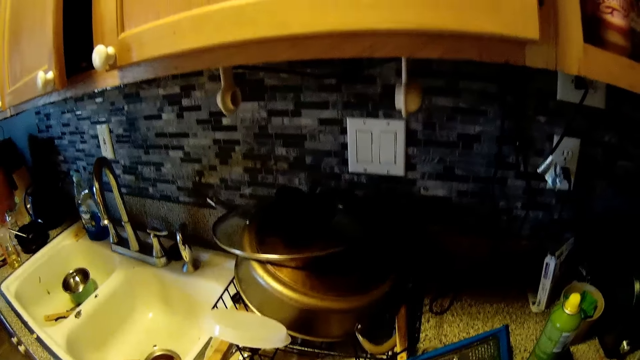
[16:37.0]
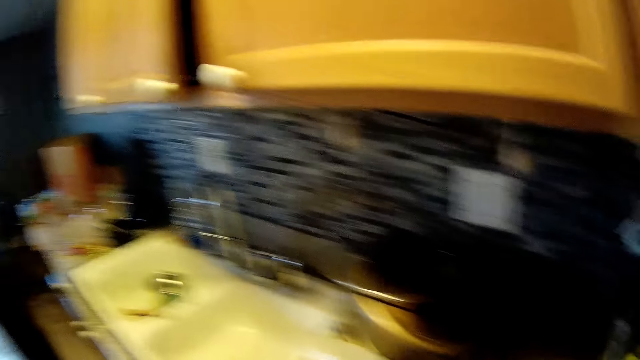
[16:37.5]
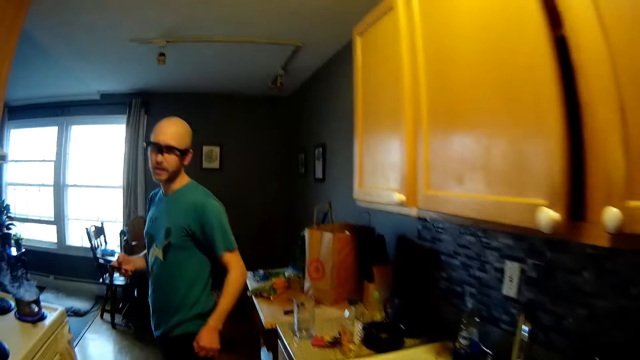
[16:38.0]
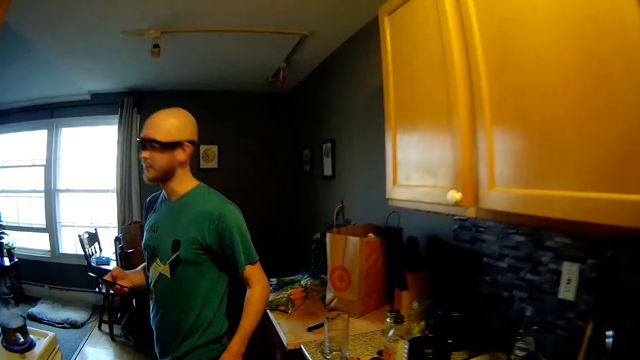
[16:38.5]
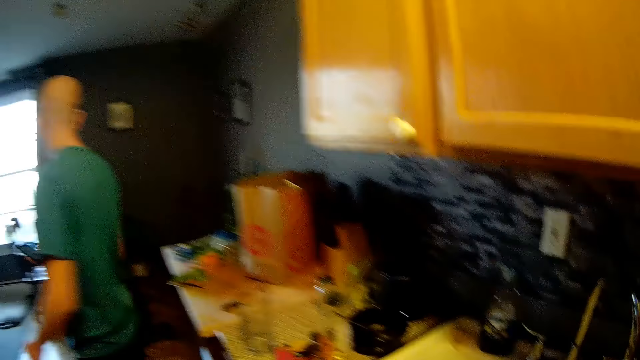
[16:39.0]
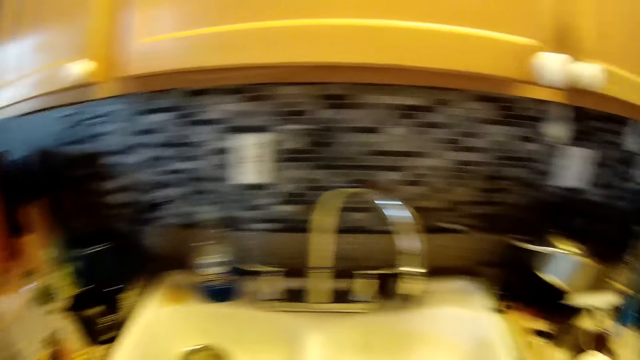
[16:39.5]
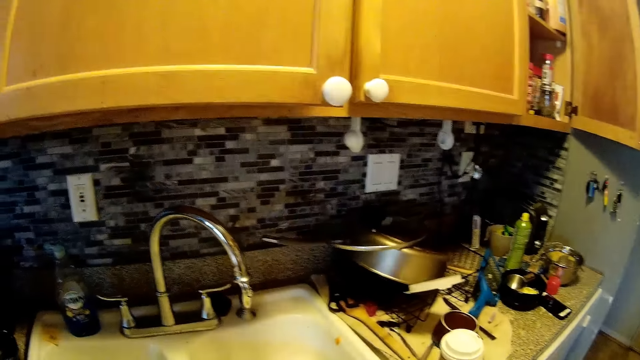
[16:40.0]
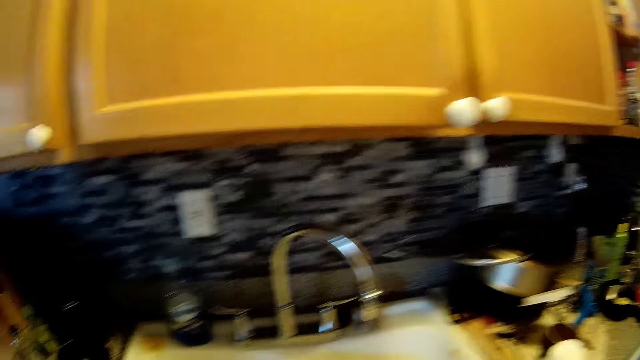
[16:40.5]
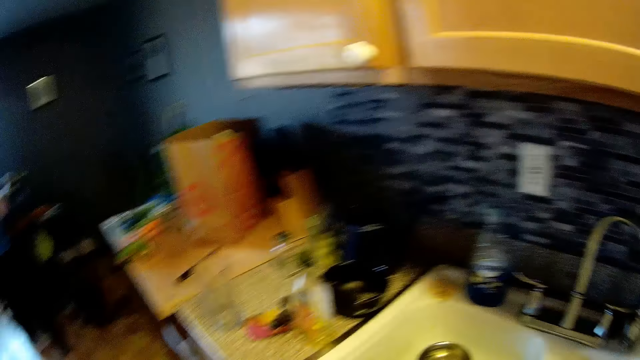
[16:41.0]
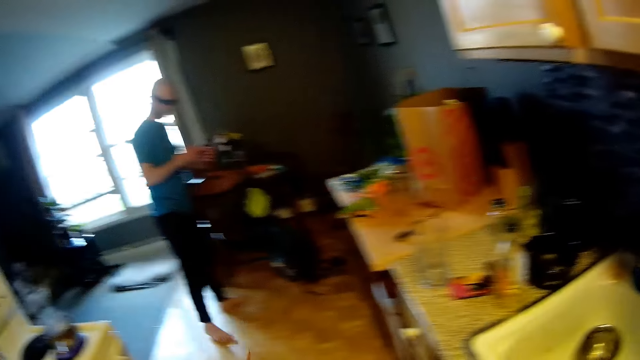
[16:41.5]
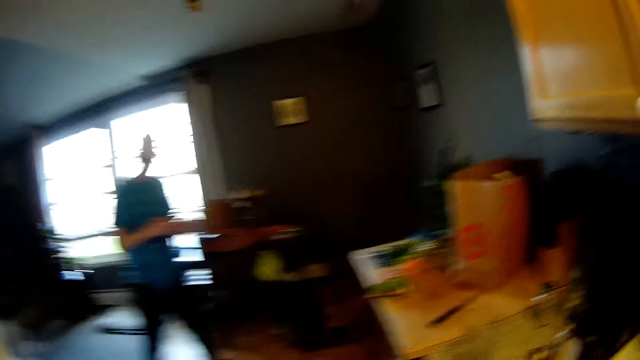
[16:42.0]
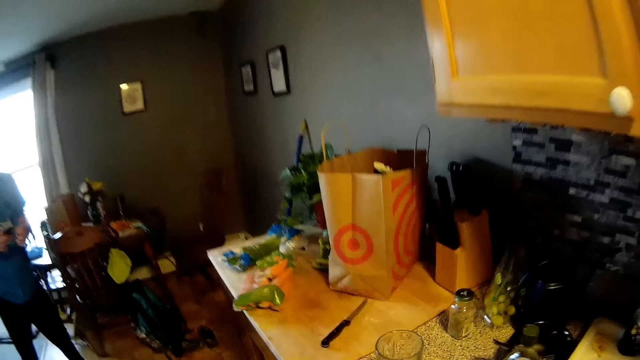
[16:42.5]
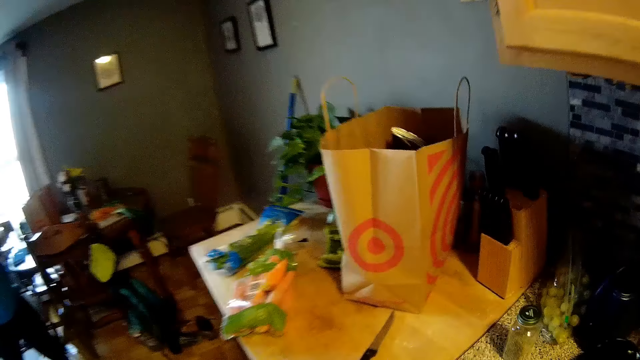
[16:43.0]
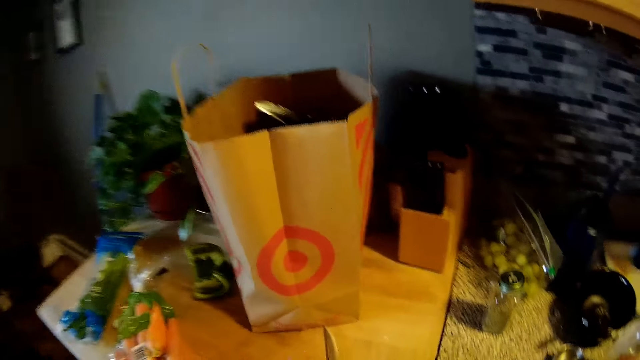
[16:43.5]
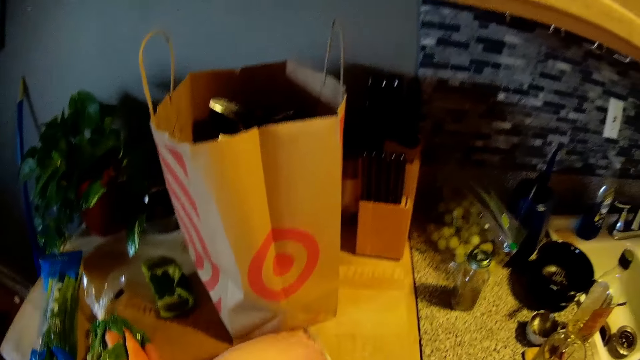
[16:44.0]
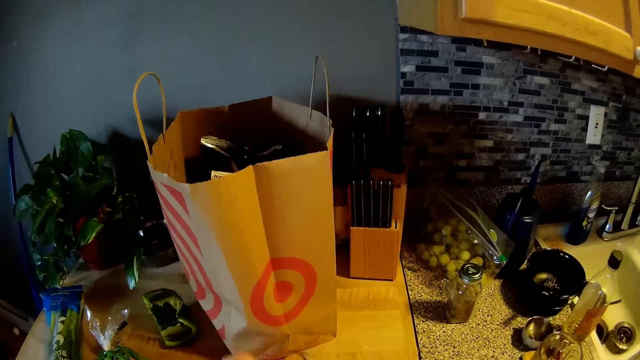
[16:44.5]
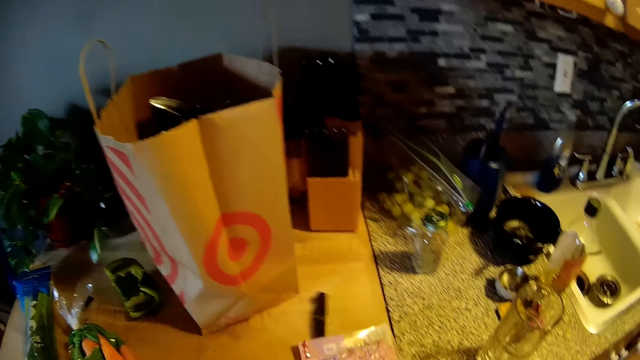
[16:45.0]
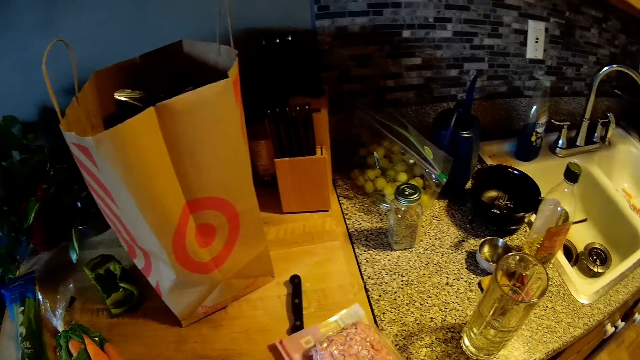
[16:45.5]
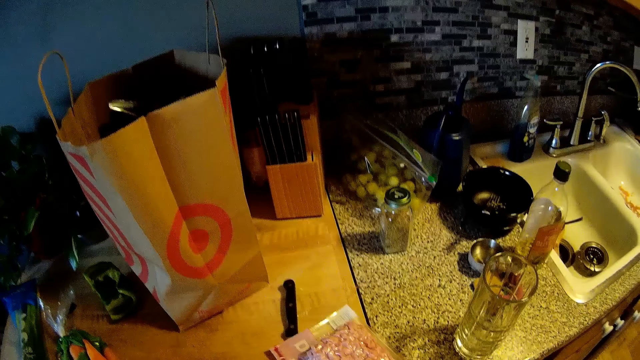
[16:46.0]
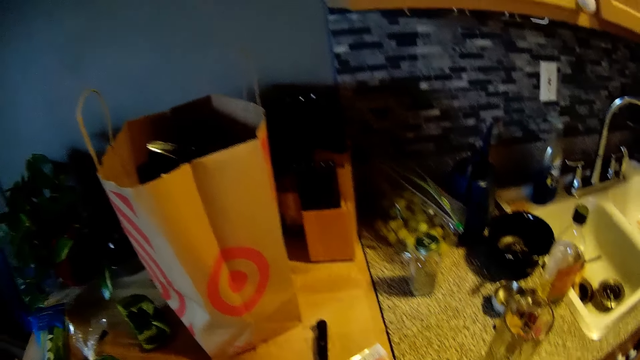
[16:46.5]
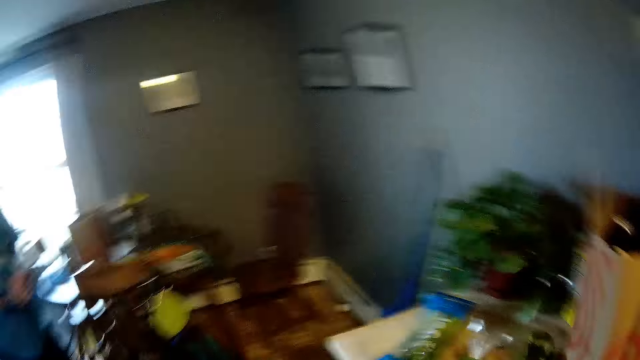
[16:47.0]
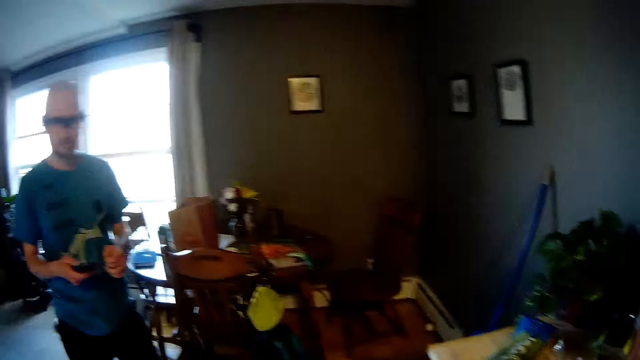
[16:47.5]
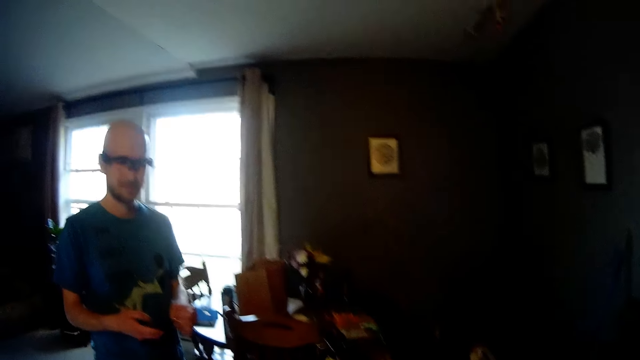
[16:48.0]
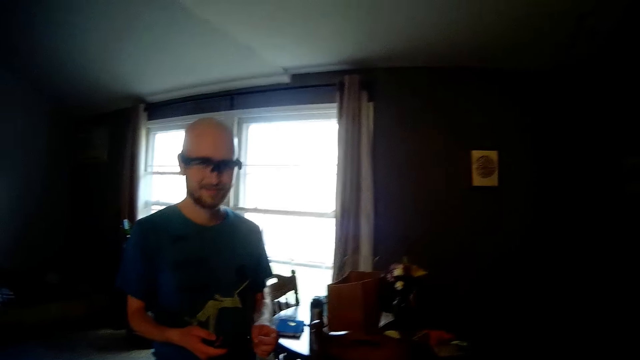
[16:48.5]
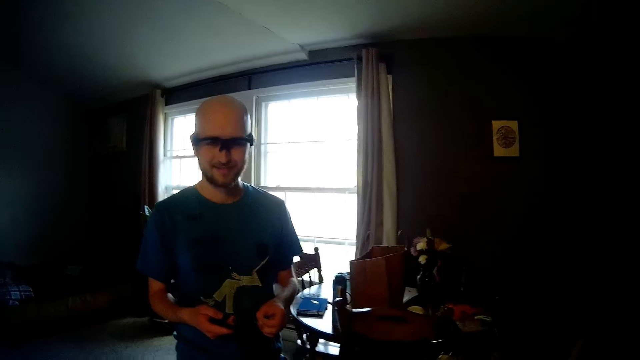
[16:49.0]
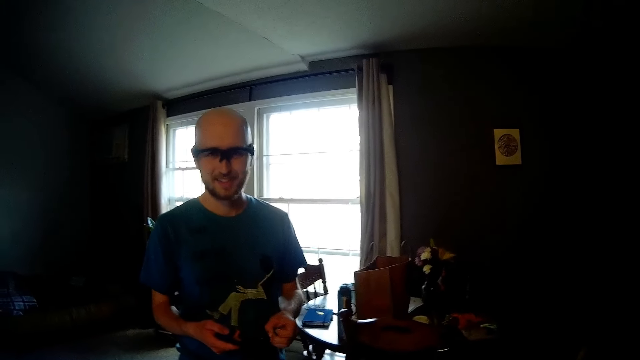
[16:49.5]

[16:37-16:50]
A man looks around. The camera wearer looks around. She steps forward. She drops a plastic bag on the countertop with her left hand. She moves a knife on the countertop with her left hand. She looks around. The man looks around.

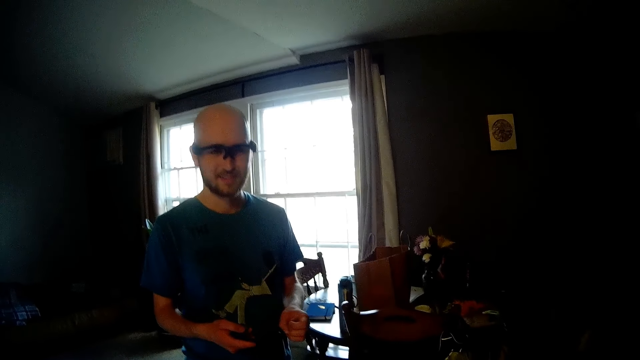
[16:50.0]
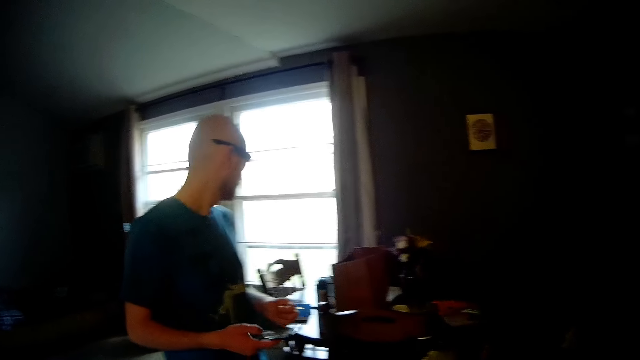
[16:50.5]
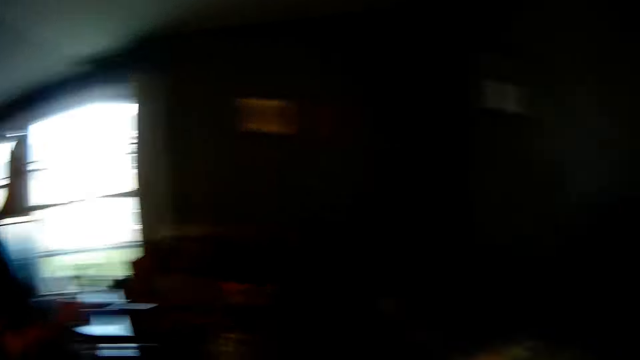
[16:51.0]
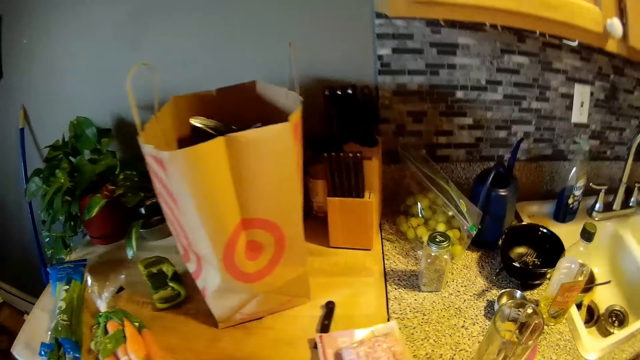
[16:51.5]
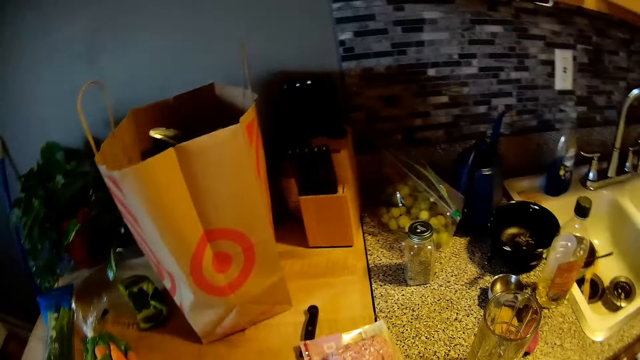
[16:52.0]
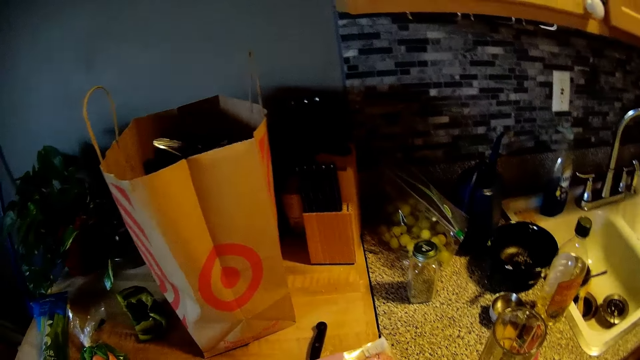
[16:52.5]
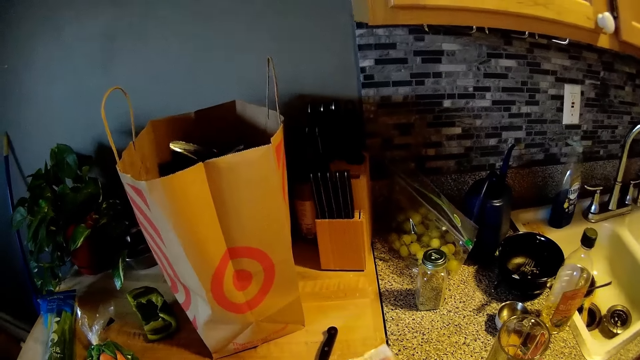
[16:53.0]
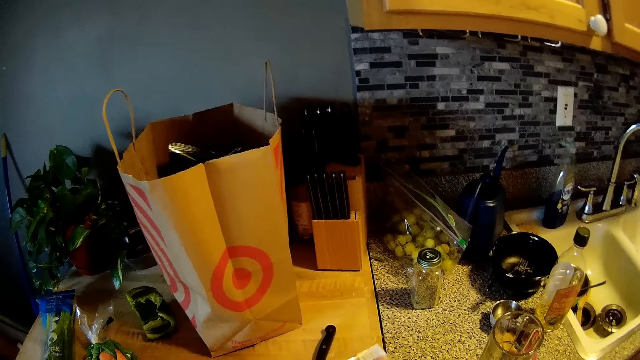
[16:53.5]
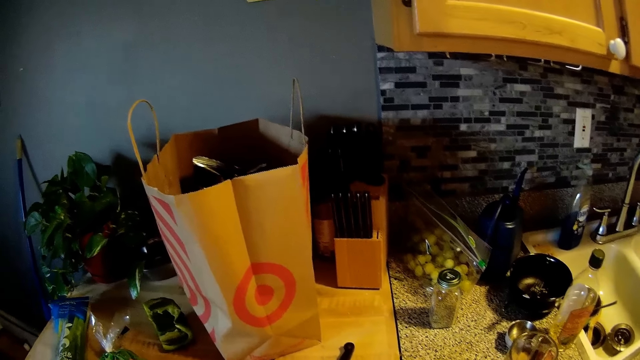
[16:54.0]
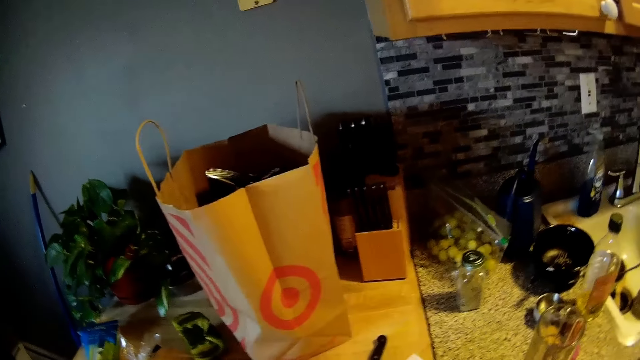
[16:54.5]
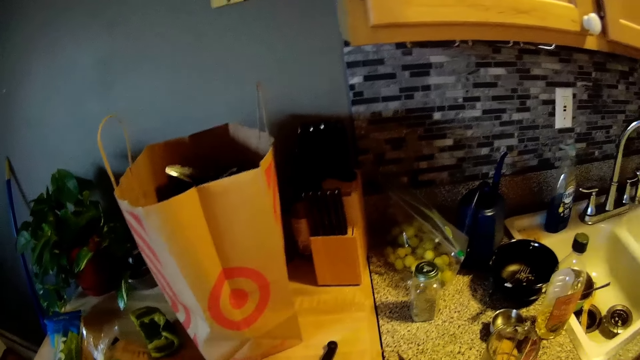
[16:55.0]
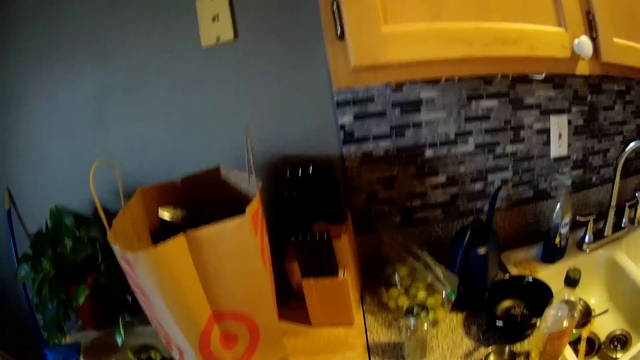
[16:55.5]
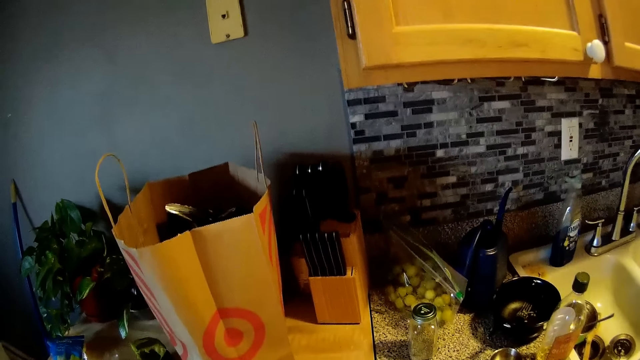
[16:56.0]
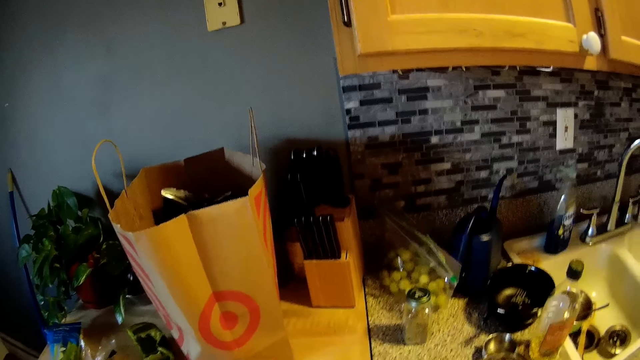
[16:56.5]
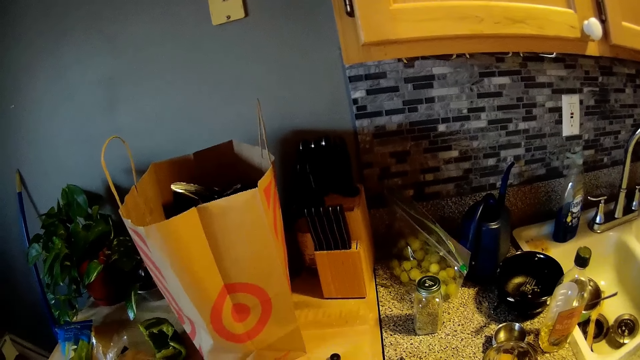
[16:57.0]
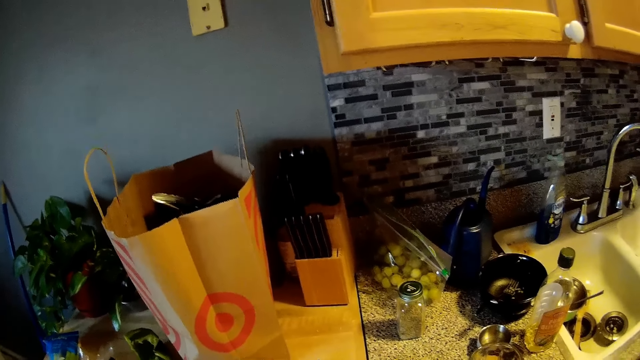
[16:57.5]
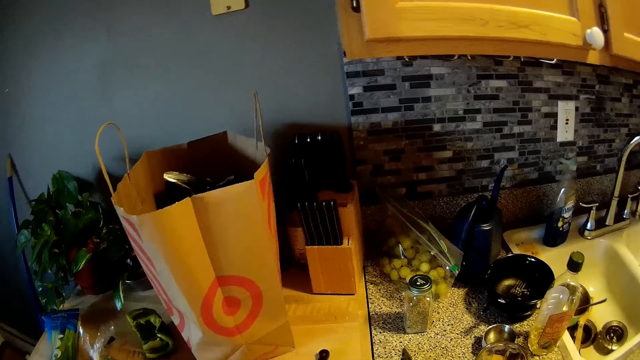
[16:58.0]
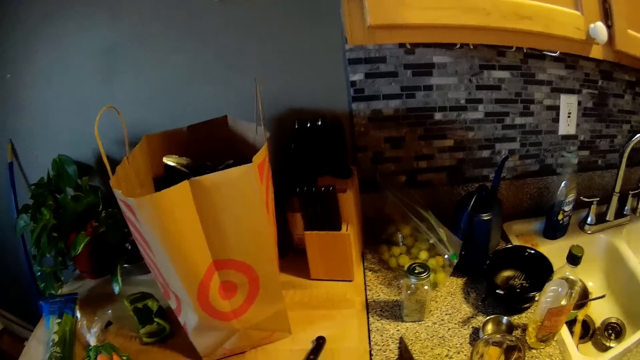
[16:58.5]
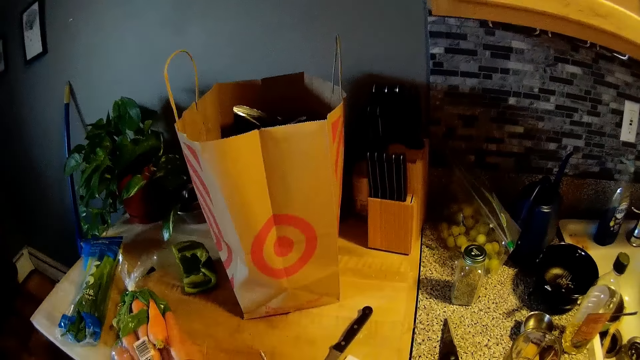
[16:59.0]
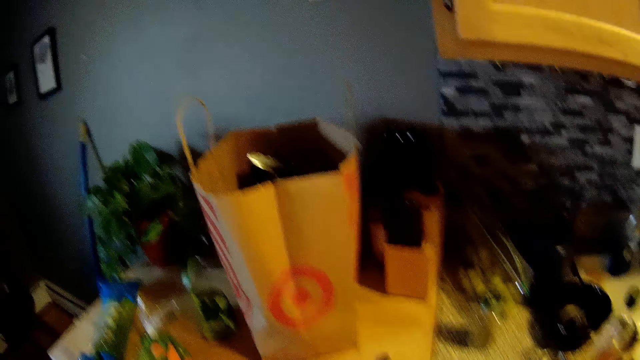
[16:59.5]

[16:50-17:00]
The camera wearer does something. She pulls the plastic bag on the countertop with her left hand.
